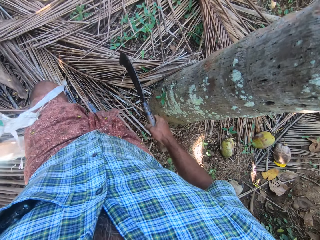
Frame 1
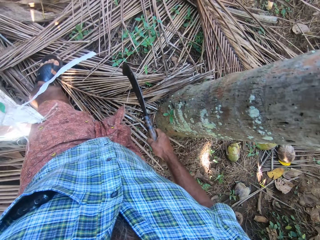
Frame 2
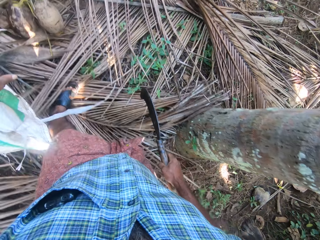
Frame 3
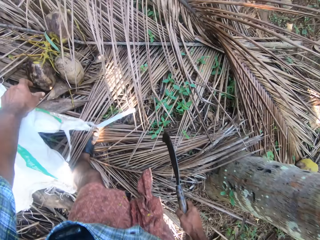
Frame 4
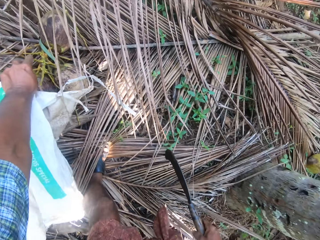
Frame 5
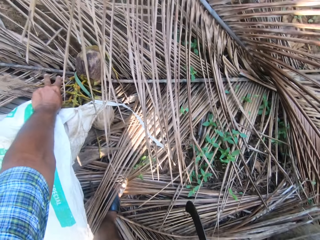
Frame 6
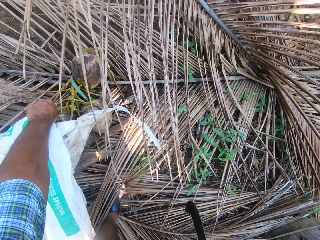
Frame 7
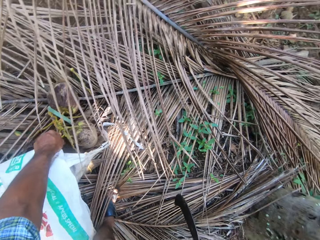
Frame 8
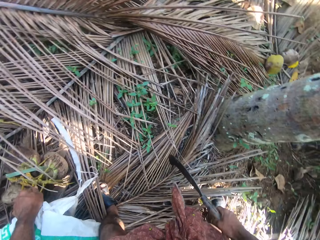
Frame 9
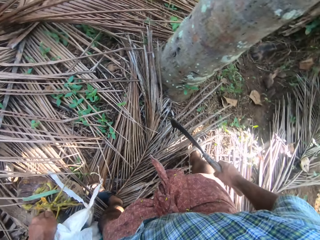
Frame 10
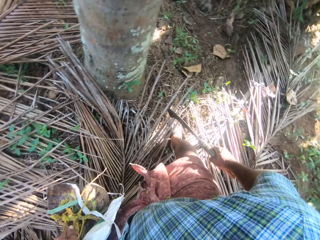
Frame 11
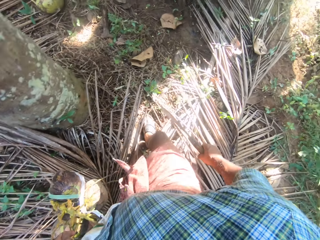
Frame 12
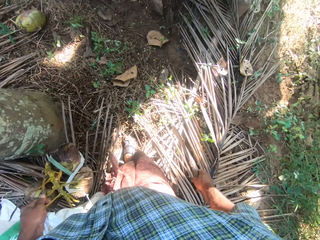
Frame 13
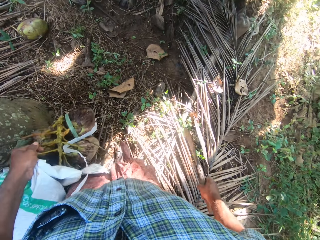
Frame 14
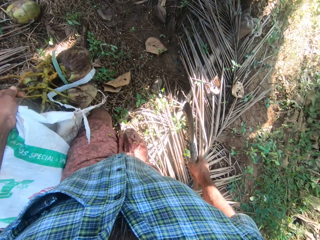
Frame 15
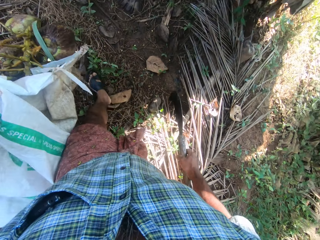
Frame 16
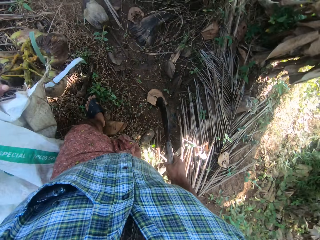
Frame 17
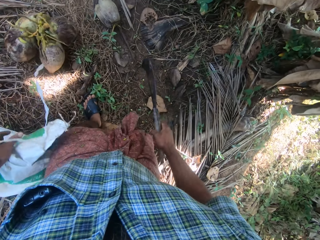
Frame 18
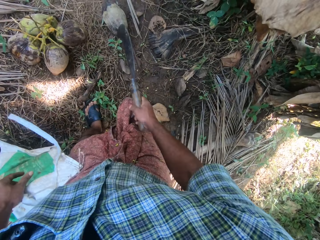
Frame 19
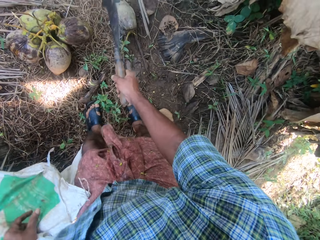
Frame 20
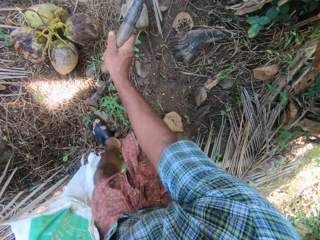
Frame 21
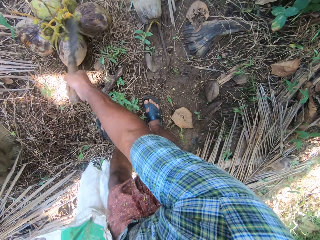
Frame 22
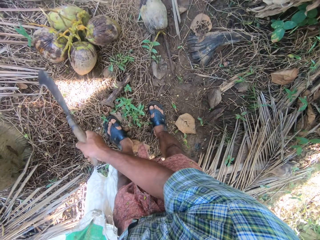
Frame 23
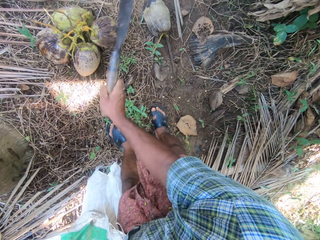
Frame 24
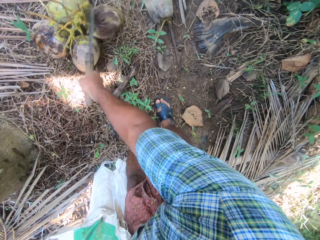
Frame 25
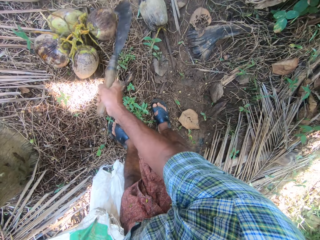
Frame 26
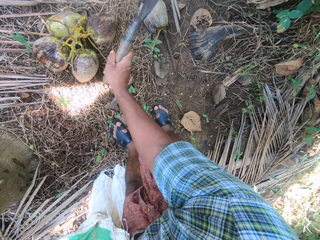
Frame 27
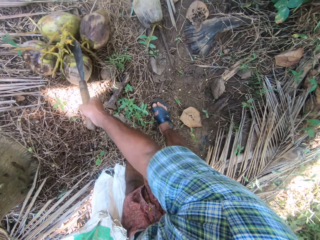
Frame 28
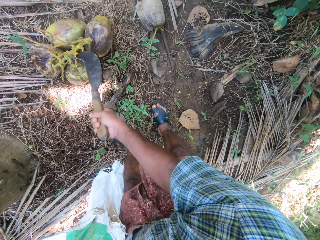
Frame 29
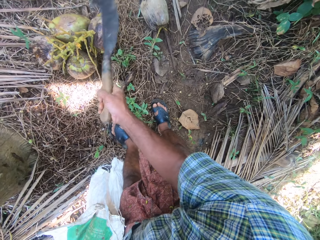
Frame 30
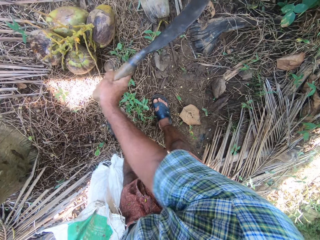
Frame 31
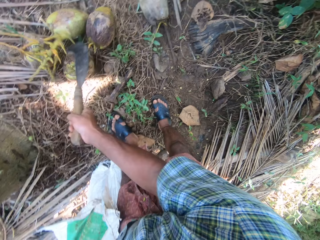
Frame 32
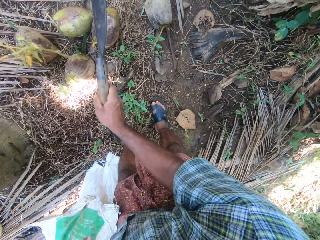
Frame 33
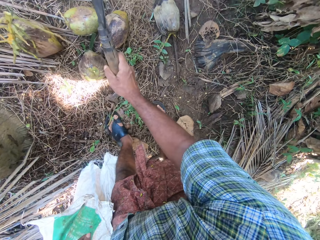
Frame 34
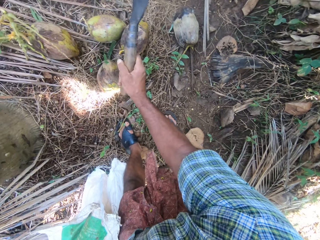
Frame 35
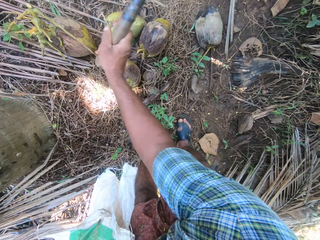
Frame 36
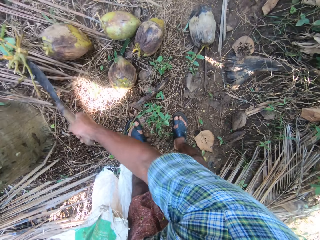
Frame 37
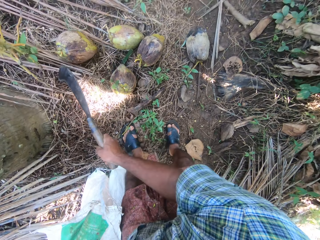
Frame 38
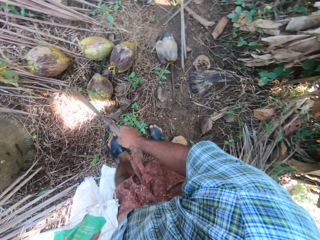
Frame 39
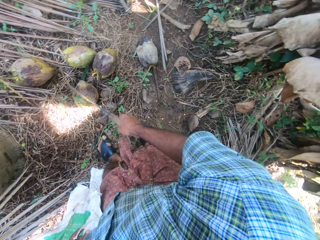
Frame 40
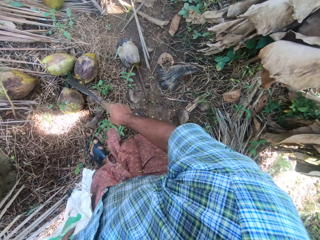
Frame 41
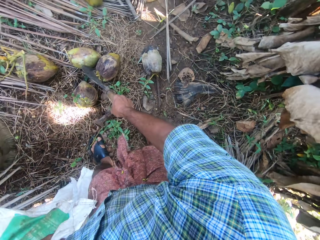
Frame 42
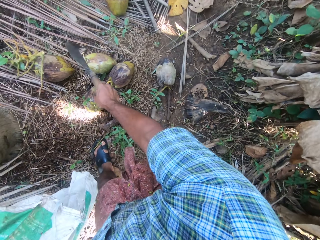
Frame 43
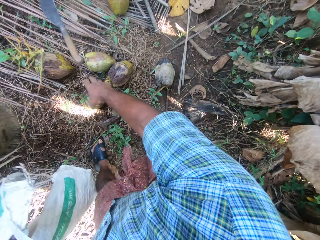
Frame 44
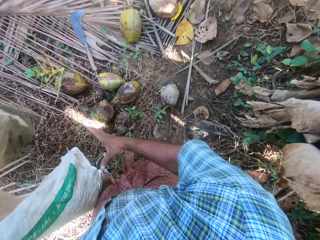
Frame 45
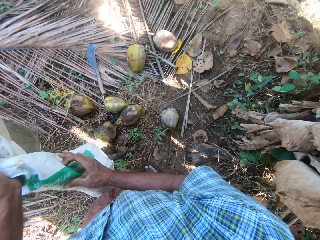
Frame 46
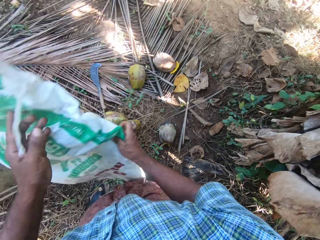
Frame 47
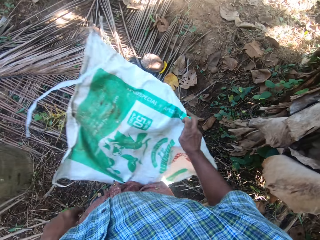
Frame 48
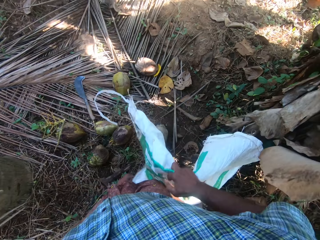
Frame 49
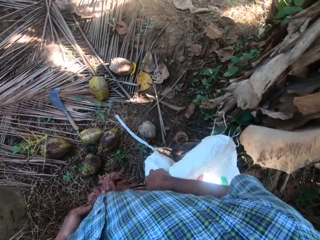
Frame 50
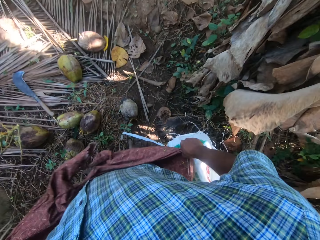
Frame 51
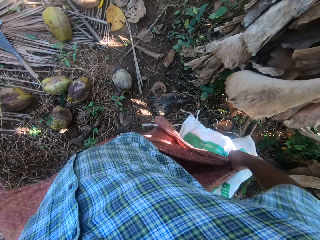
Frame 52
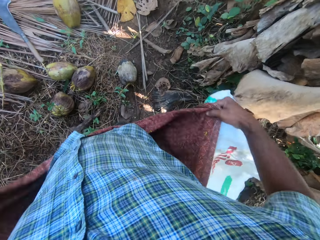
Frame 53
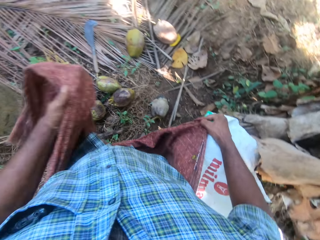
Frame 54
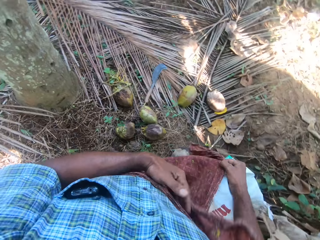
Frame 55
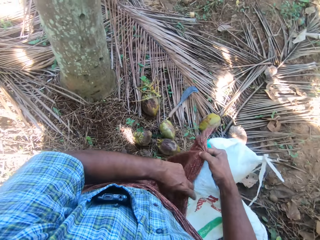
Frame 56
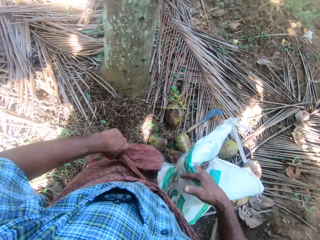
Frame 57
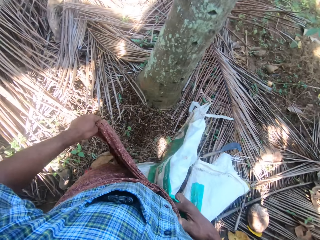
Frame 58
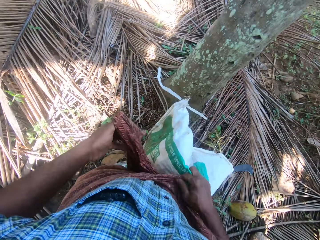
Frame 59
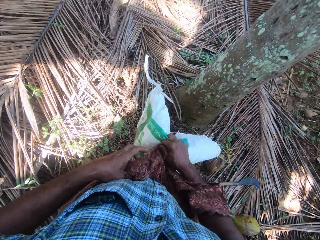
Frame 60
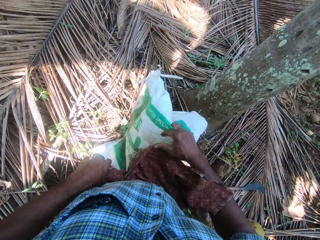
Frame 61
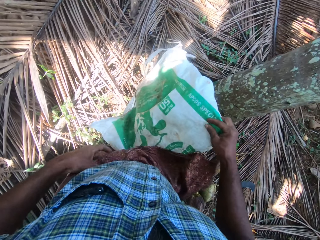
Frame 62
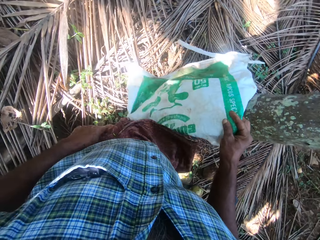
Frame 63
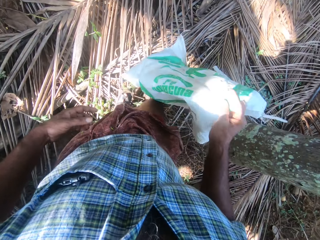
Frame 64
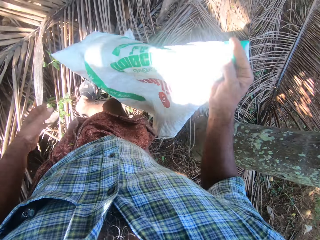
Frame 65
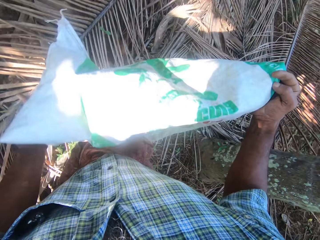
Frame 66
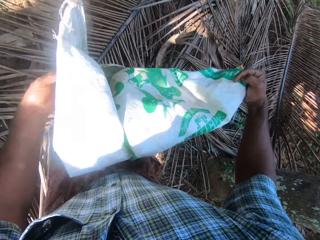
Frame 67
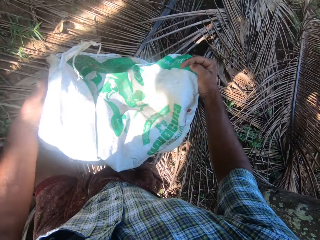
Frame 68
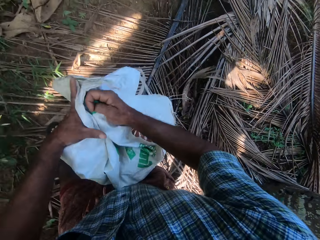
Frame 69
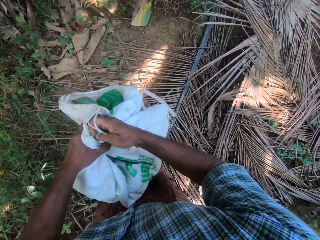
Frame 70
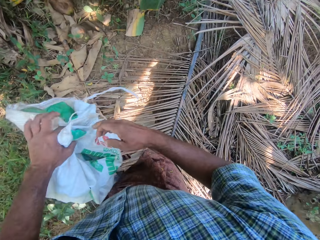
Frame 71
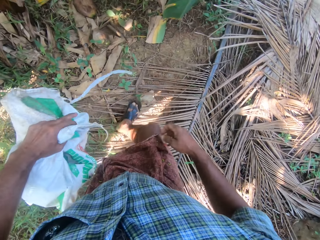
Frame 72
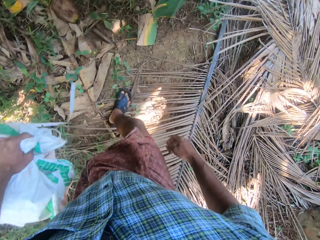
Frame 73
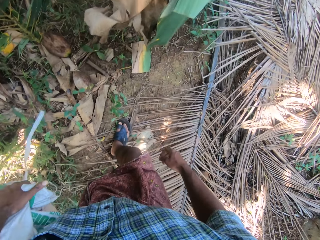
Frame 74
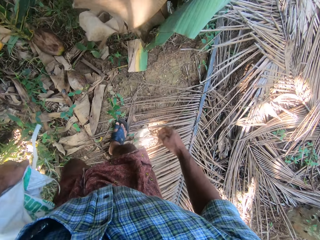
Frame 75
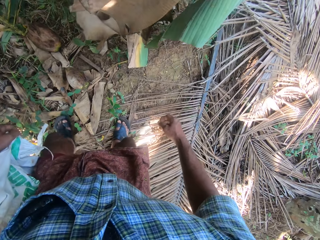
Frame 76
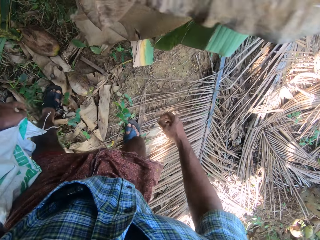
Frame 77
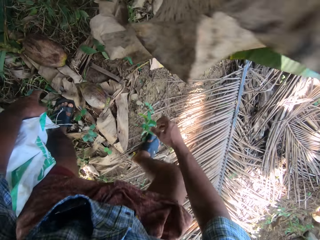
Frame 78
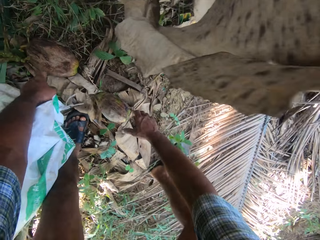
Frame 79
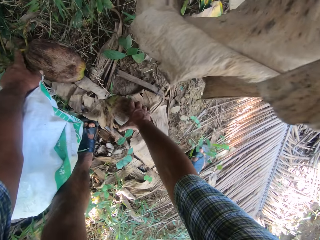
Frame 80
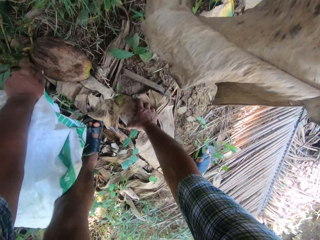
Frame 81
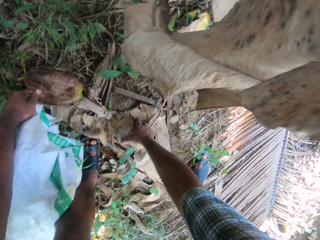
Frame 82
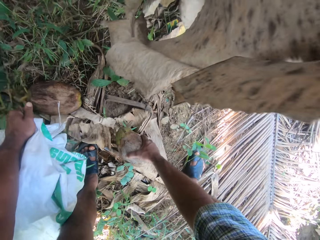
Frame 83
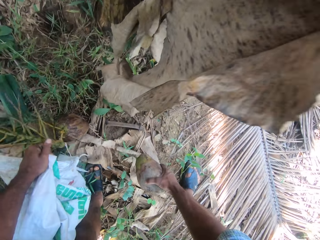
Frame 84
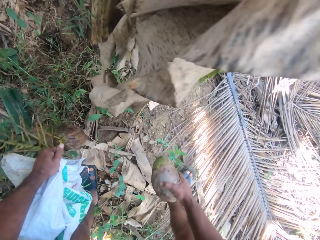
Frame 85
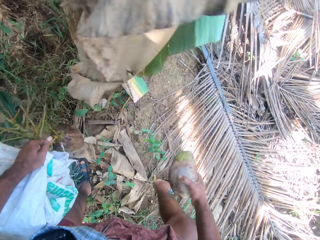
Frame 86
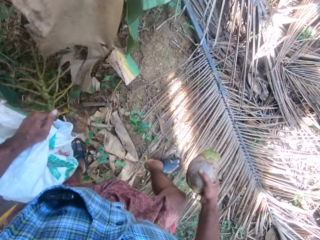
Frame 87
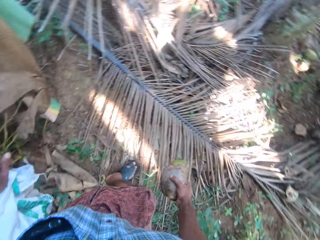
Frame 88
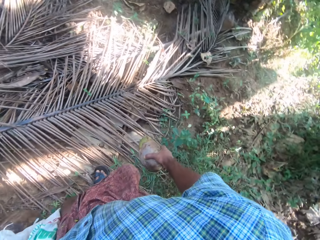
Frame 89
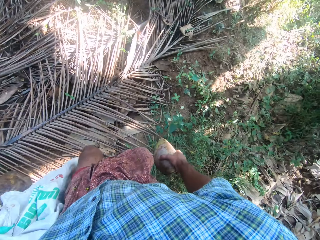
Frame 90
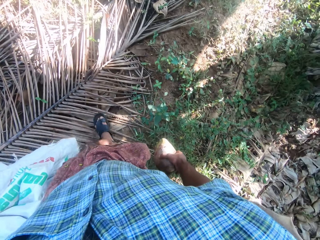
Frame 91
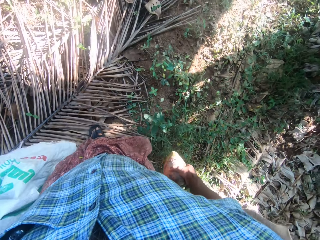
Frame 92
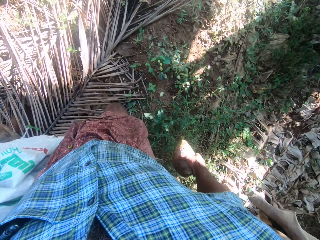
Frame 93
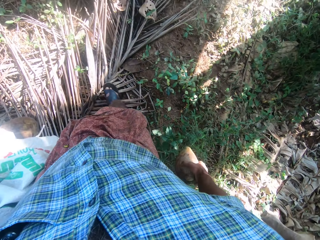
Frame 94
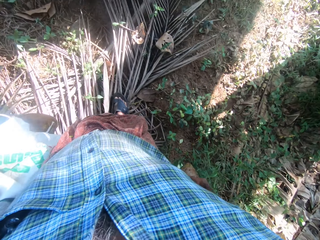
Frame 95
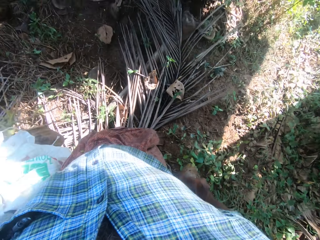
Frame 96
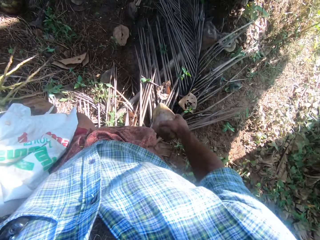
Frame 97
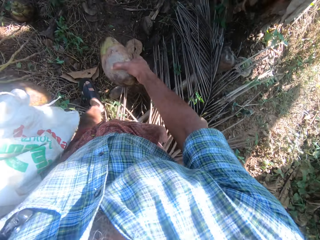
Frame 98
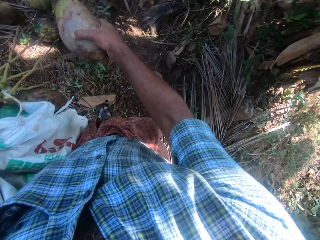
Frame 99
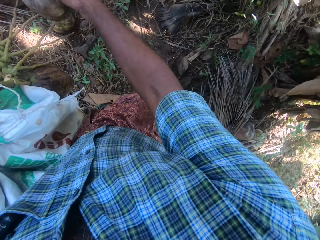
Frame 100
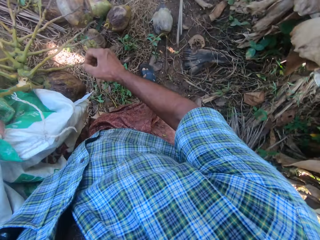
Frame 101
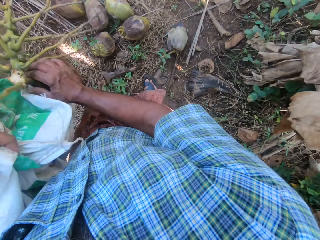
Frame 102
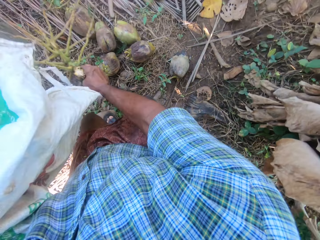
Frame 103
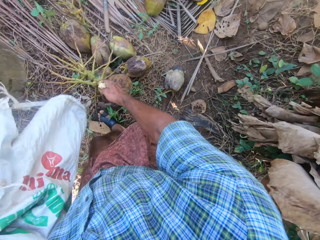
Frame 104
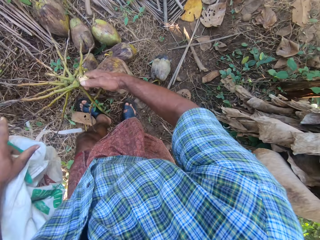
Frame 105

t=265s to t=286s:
The camera wearer picks up the coconuts around the farm with the left hand. They walk around. They drop the coconuts on the ground. They cut the coconut branches with the machete. They drop the machete on the ground with the right hand. They pass the bag to the right hand. They adjust the wrapper clothing with hands. They hold the bag with hands. They hold the bag with the left hand. They pick up the coconut with the right hand. They pick up the coconut around the farm with the left hand. They carry the coconuts. They walk around. They drop the coconut on the ground with the right hand.
